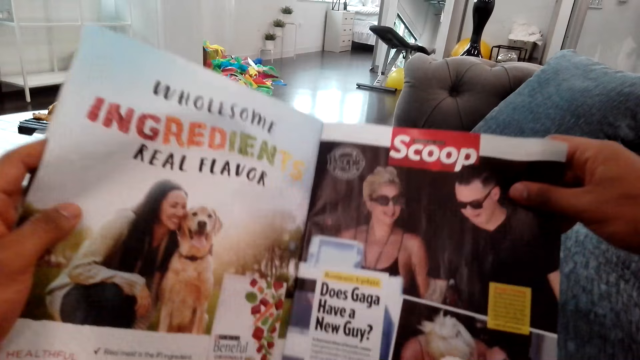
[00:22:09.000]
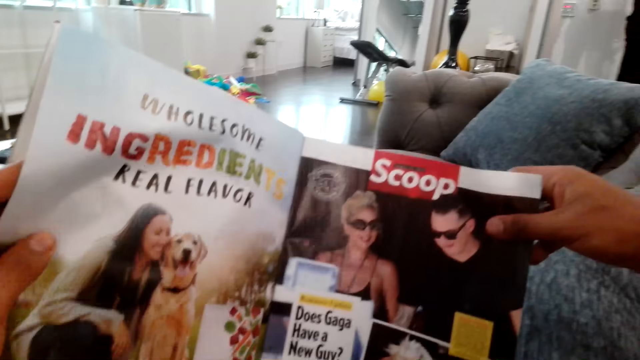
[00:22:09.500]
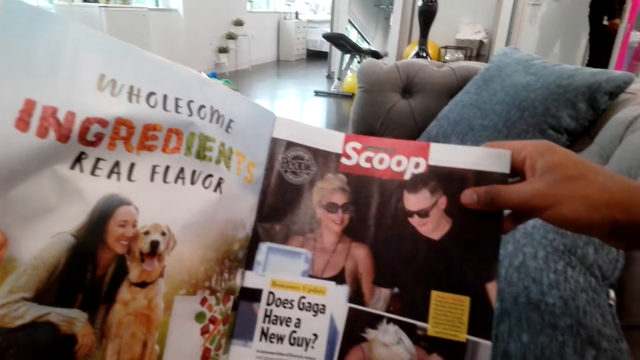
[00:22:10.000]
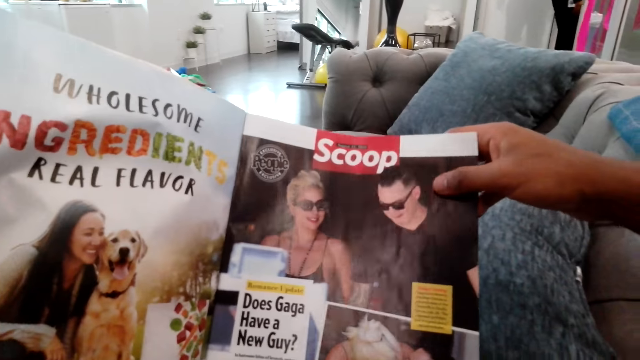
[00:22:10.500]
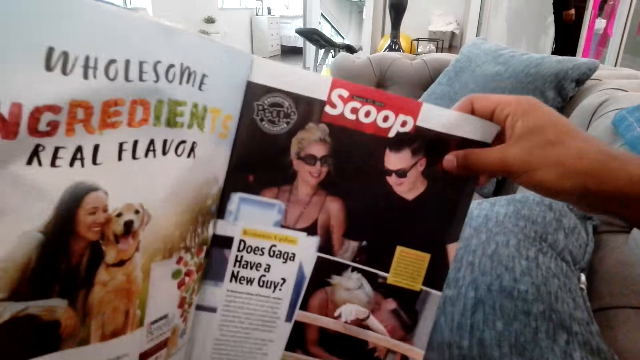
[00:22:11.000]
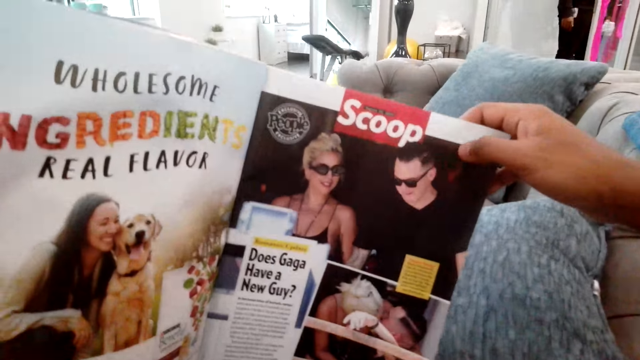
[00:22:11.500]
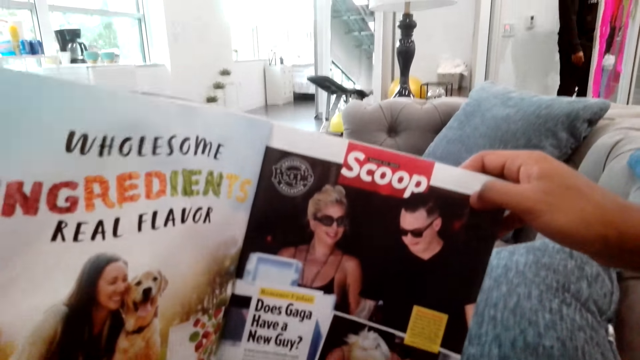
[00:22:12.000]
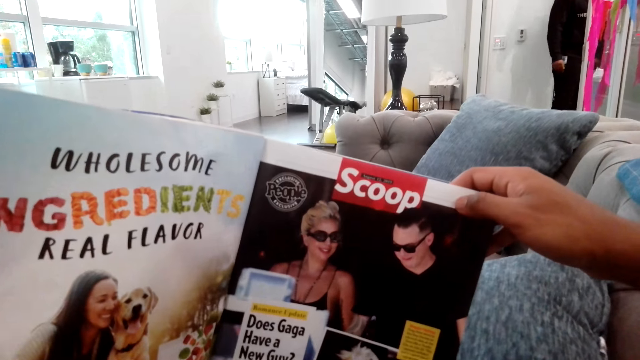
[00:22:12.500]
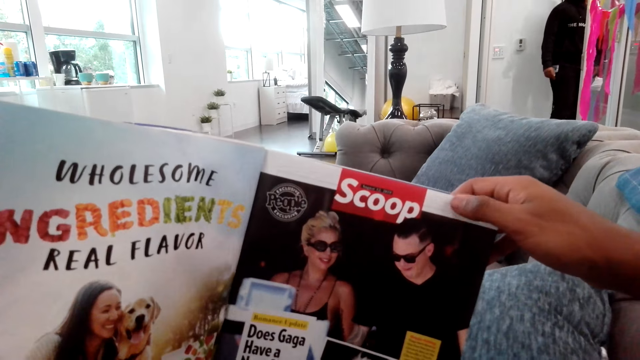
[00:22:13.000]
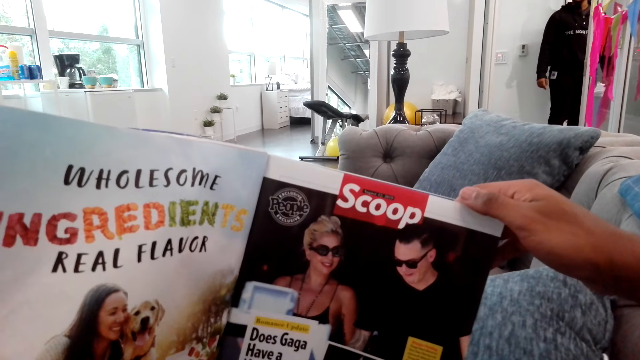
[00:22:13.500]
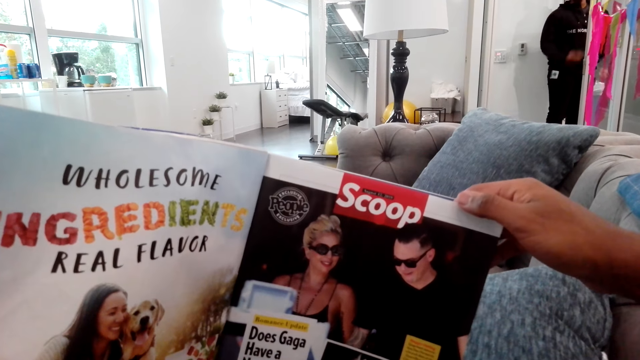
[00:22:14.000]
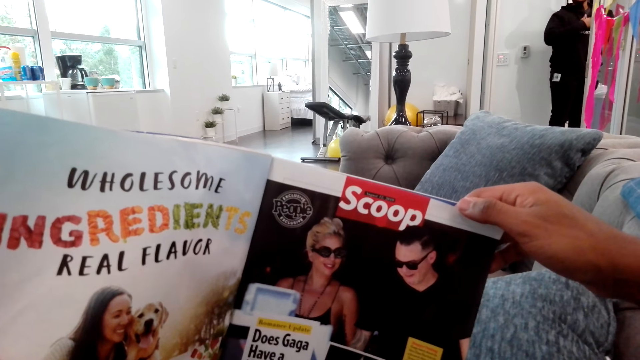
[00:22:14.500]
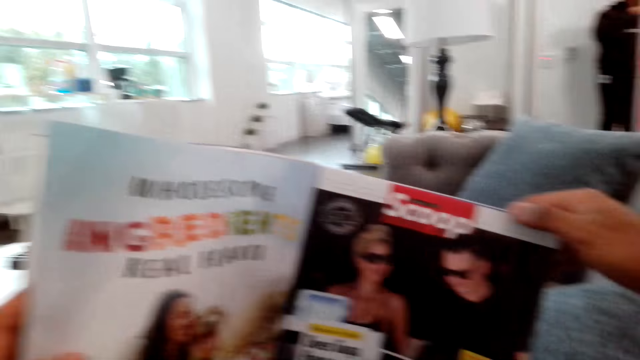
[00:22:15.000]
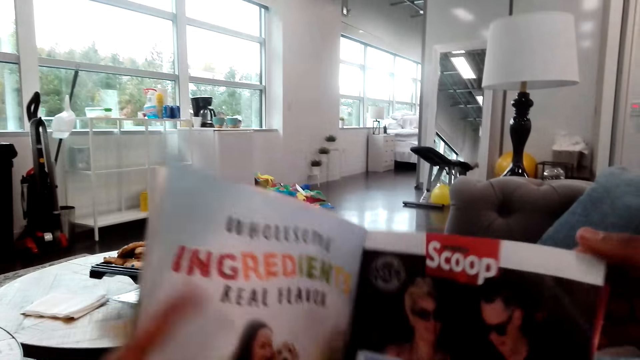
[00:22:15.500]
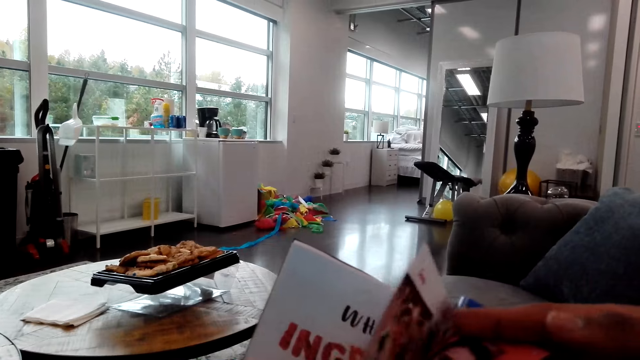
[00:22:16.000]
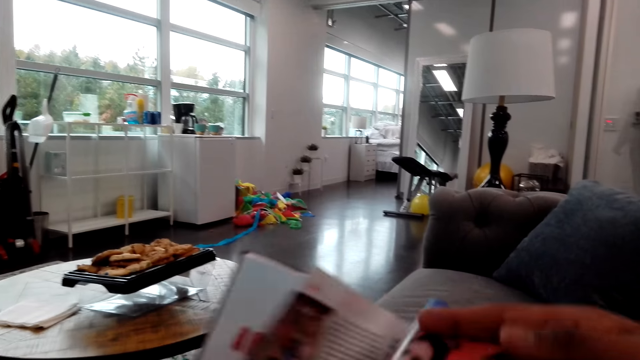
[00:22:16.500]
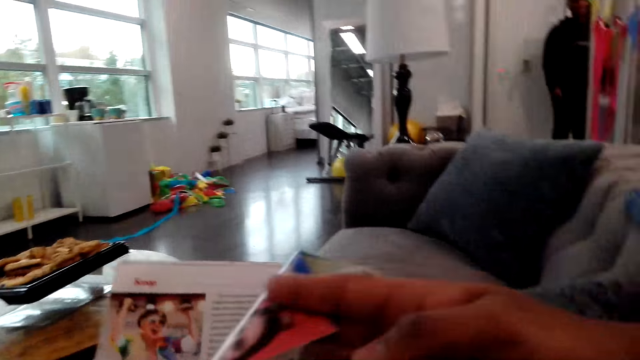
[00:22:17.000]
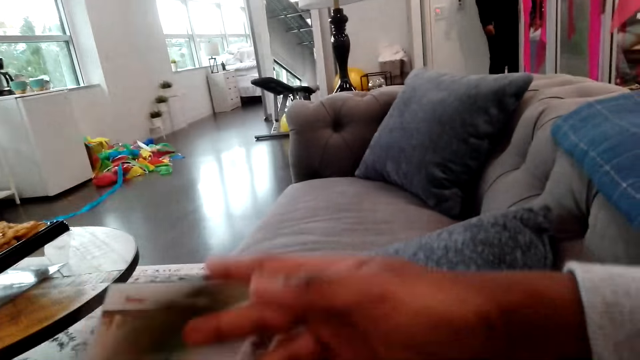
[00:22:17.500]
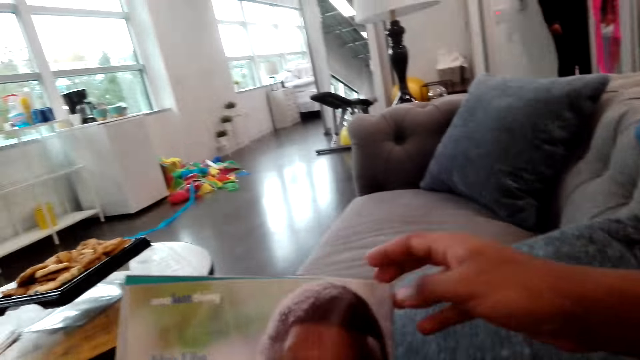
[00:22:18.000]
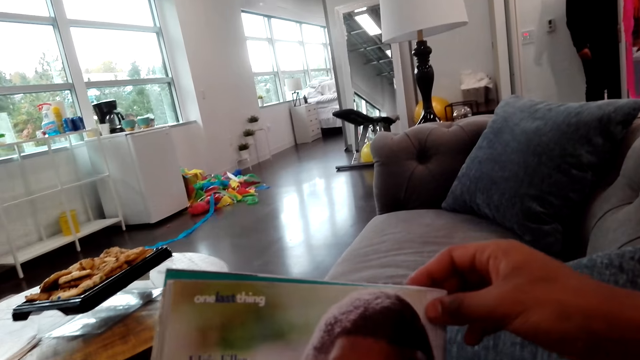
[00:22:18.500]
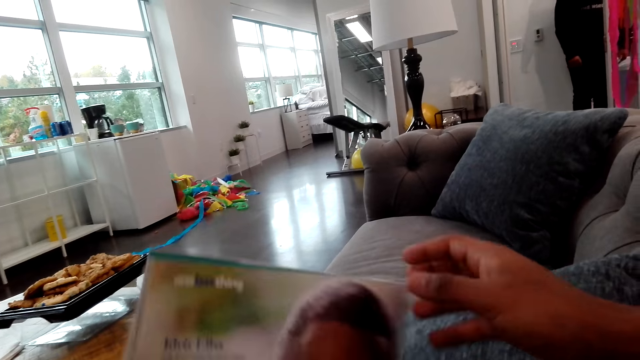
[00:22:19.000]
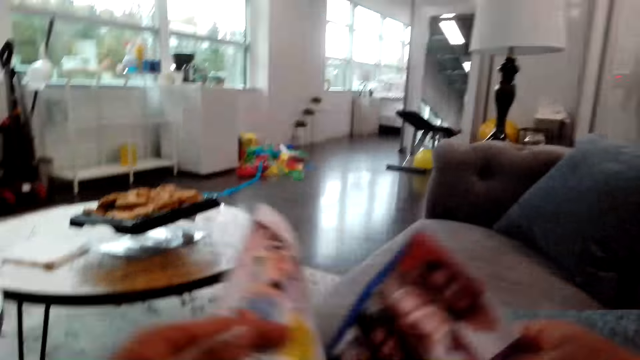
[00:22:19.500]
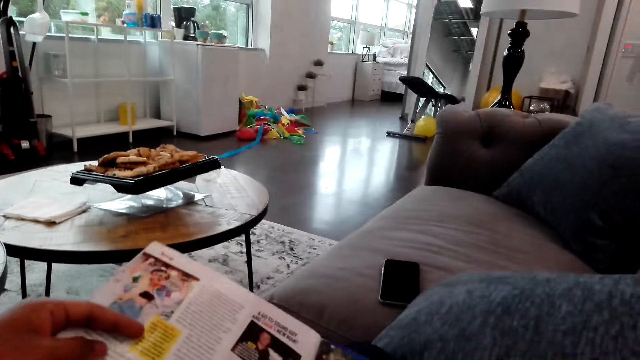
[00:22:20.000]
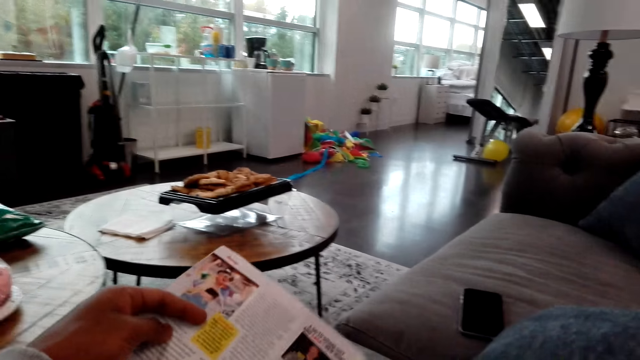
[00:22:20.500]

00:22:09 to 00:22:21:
The camera wearer turns the pages of the magazine. They look at the magazine cover. They open the magazine.

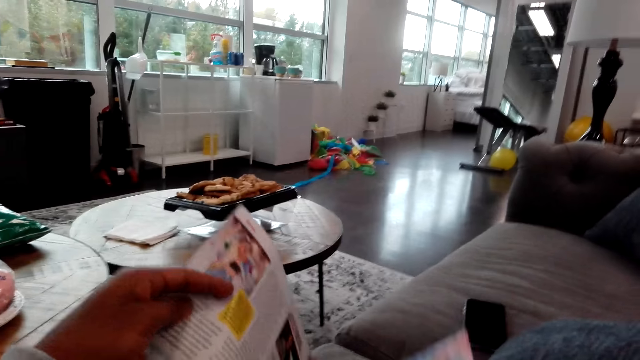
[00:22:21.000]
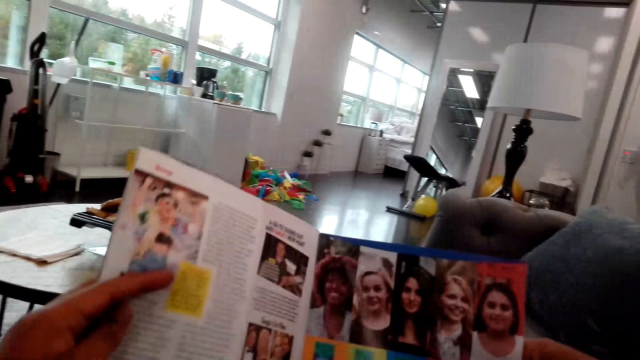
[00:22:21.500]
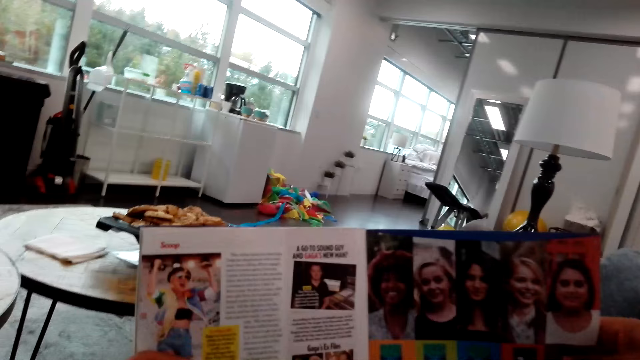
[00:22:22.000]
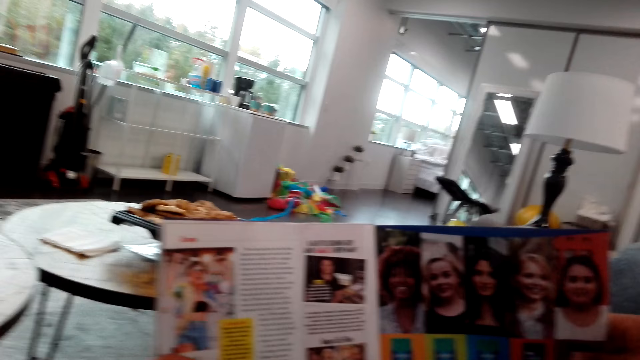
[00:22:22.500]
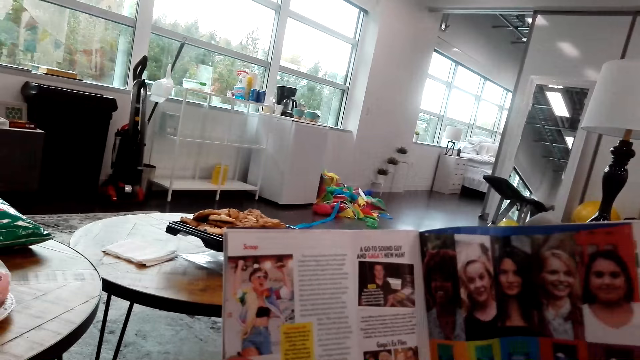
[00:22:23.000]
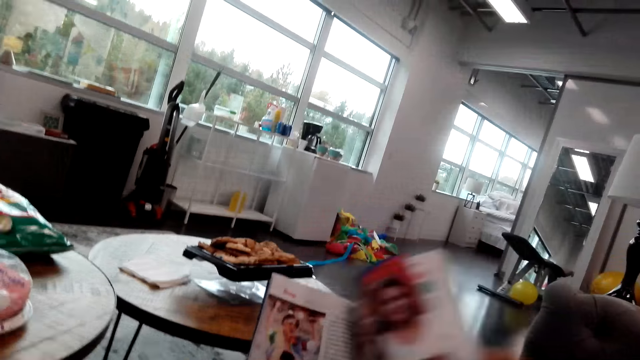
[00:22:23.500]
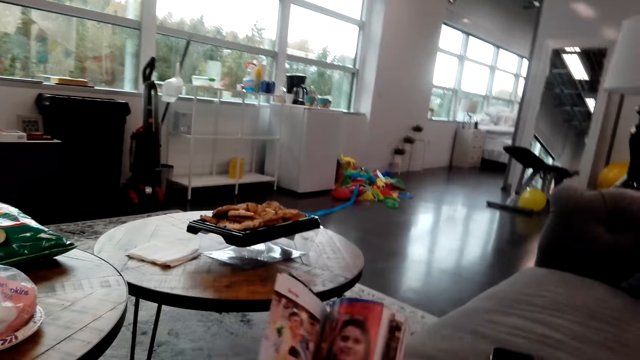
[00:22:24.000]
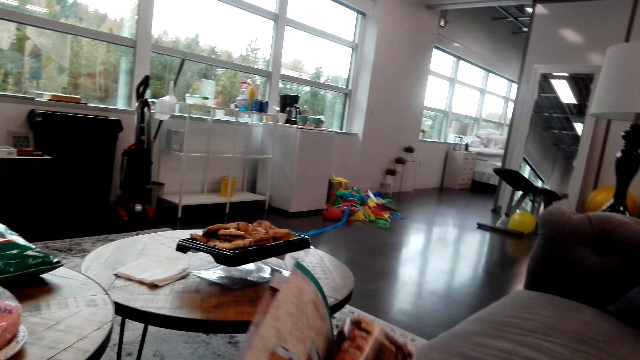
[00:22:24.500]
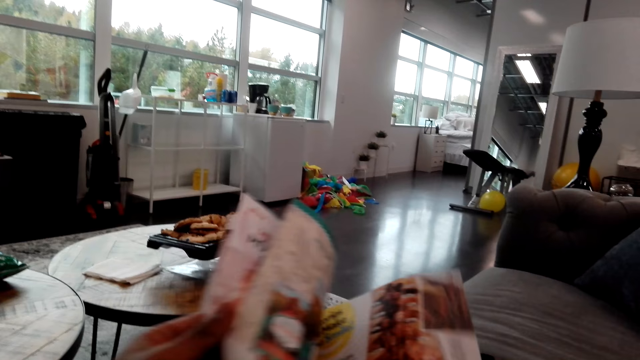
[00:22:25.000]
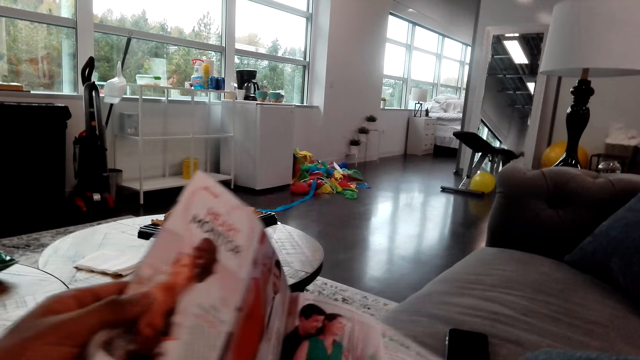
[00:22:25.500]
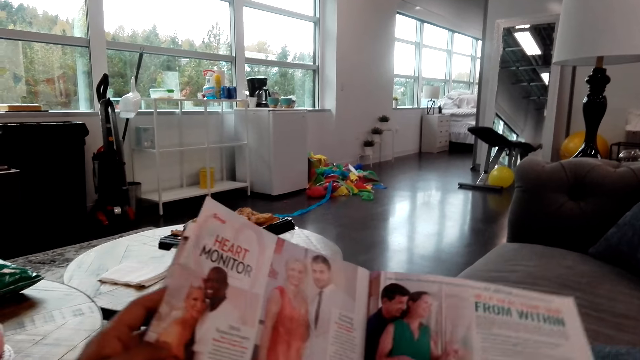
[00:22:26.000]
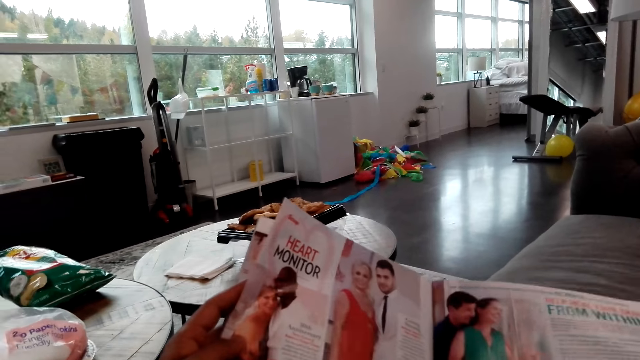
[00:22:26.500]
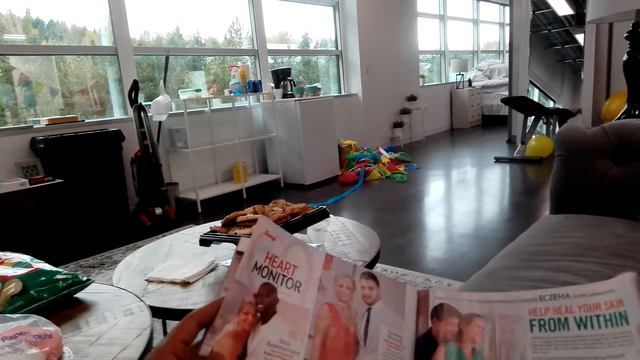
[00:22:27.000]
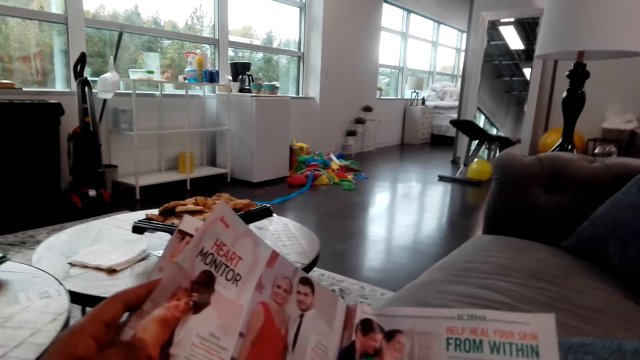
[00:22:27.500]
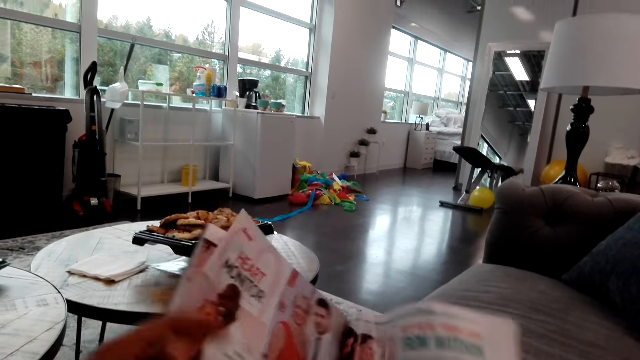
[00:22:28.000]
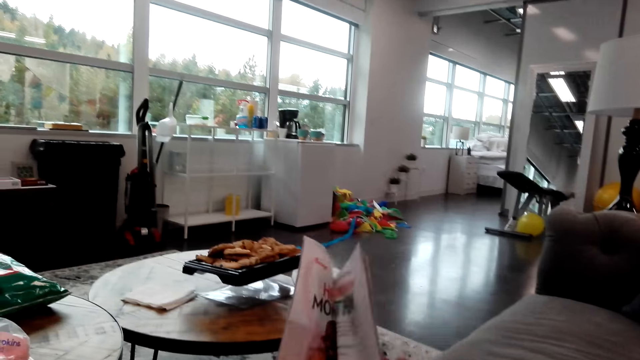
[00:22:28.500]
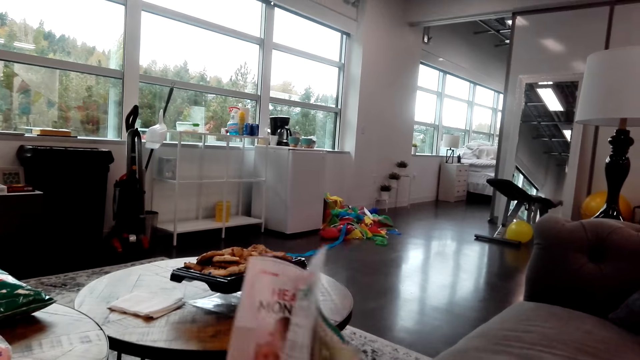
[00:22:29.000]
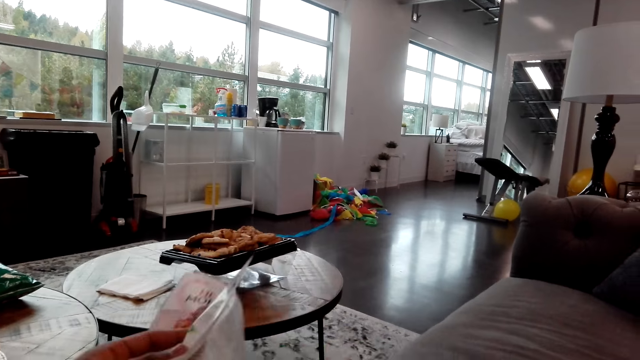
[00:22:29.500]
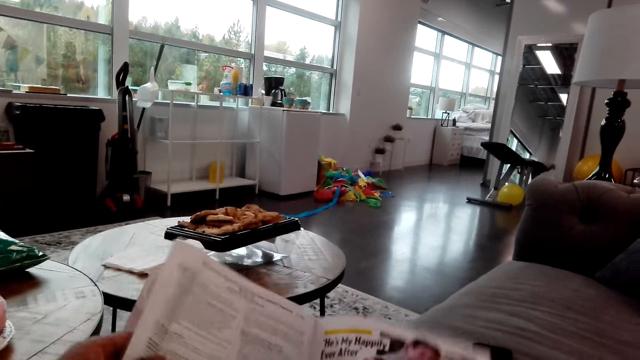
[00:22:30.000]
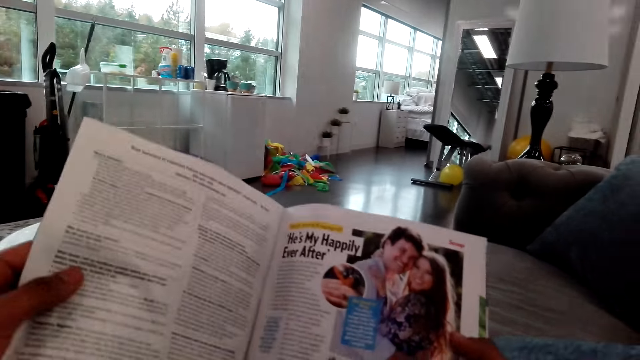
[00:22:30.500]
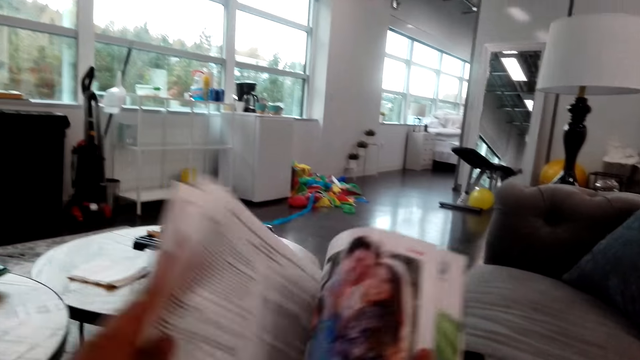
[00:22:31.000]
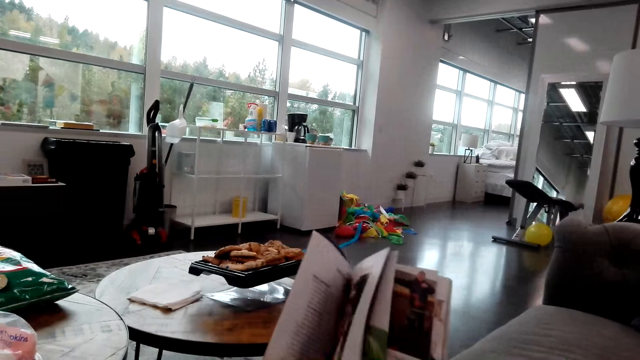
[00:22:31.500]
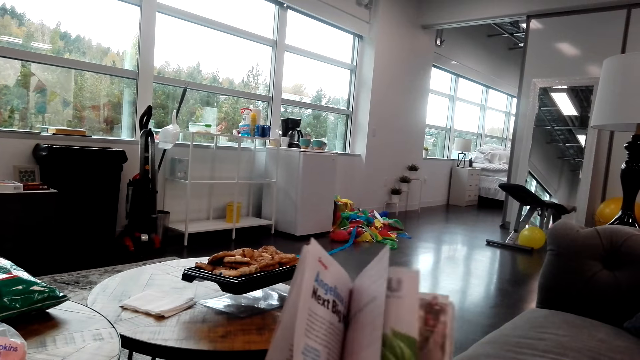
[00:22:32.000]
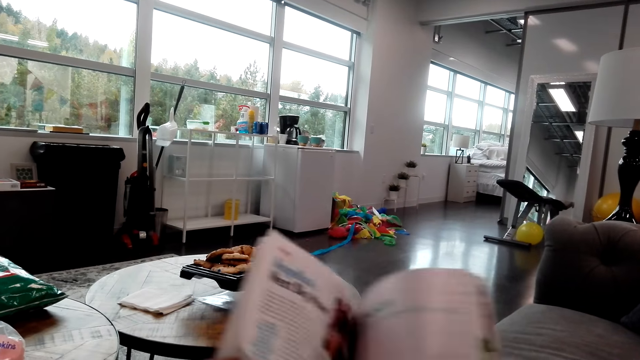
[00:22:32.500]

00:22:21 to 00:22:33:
The camera wearer reads the magazine. They turn the pages of the magazine. They read the magazine. They flip a page on the magazine. They read the magazine. They flip a page on the magazine.
